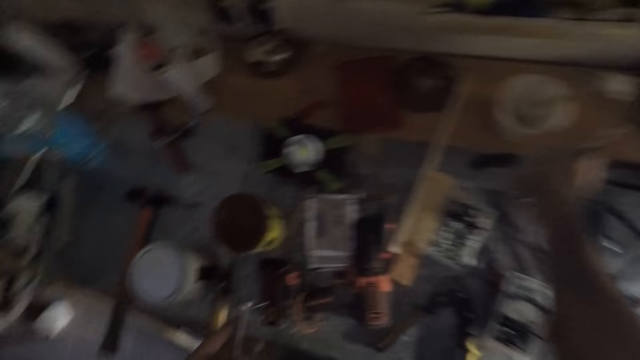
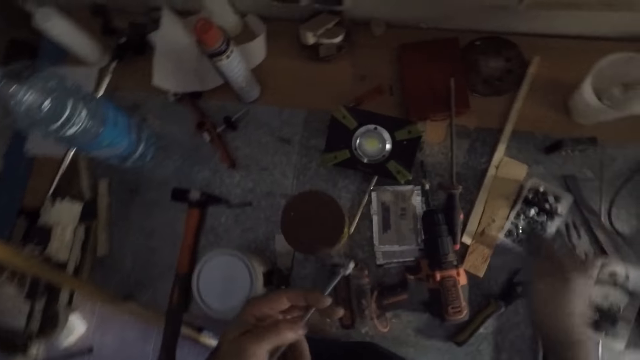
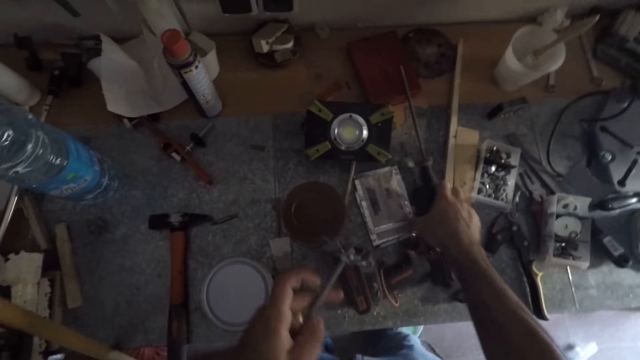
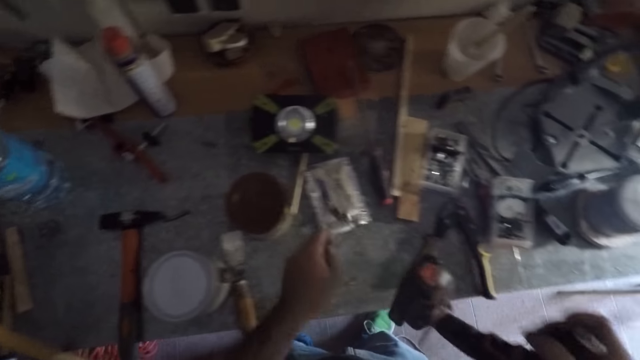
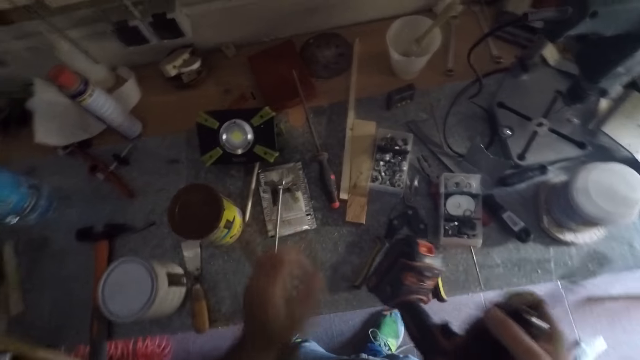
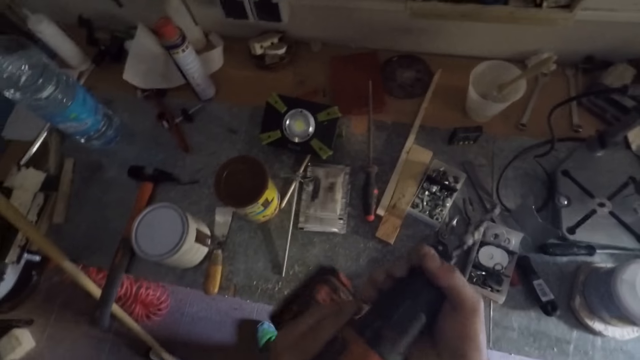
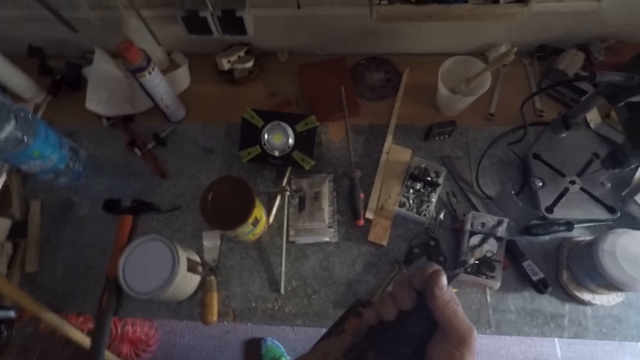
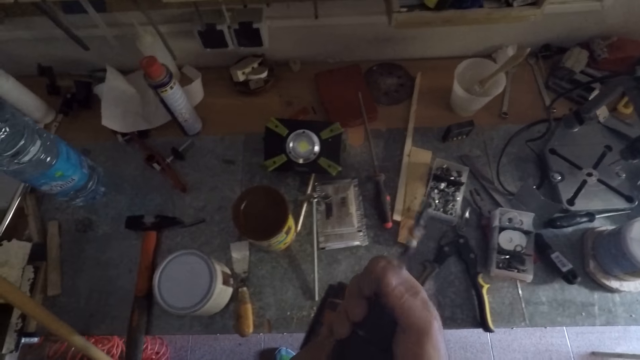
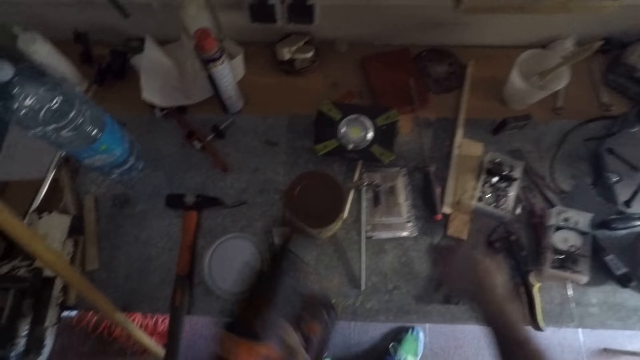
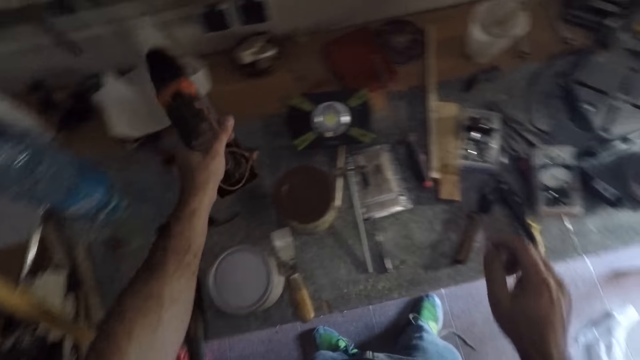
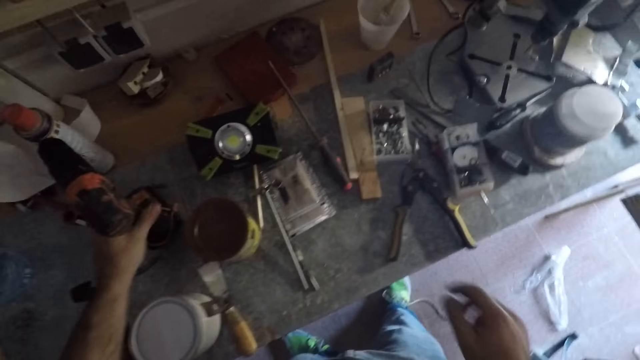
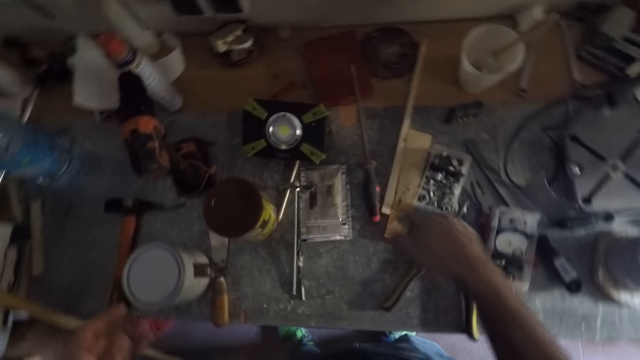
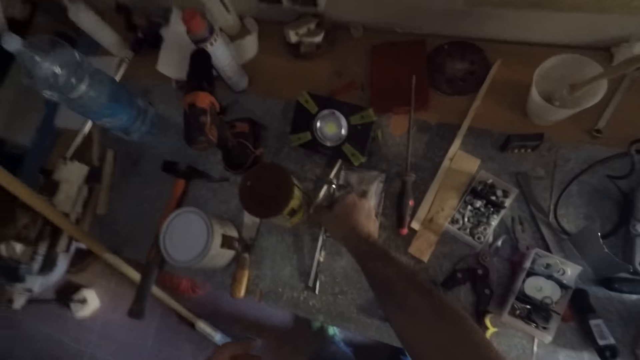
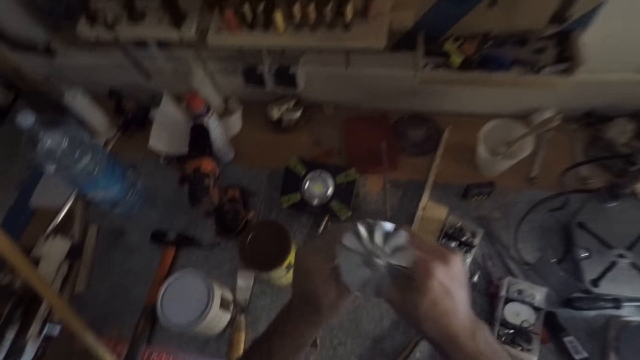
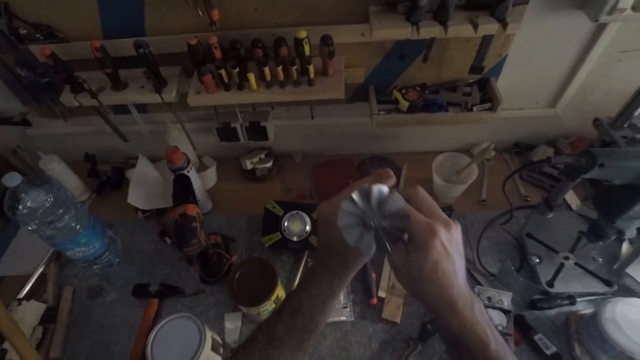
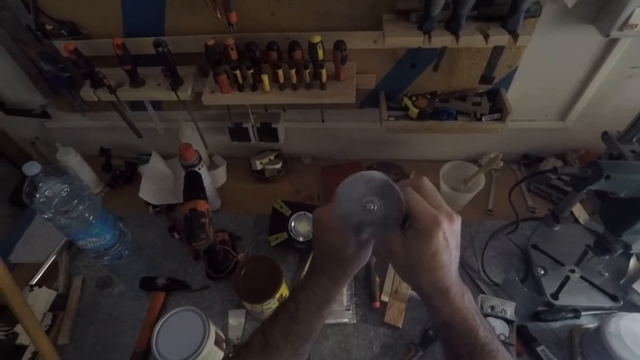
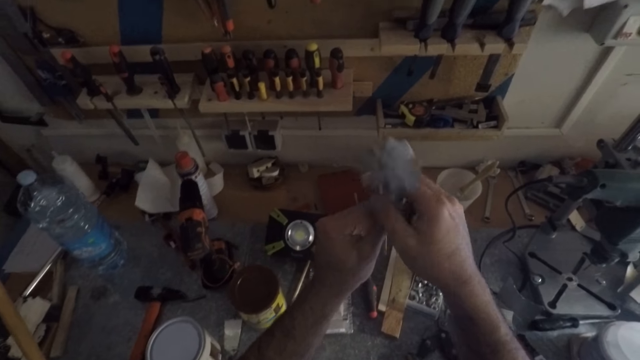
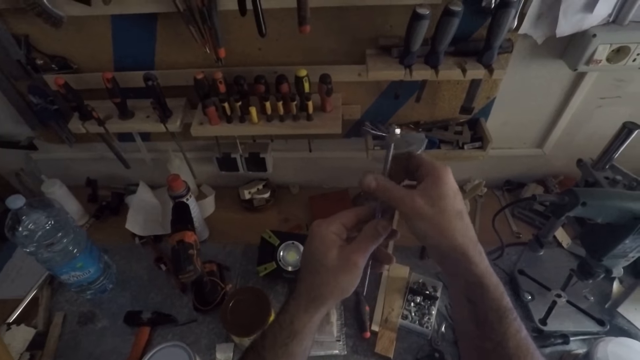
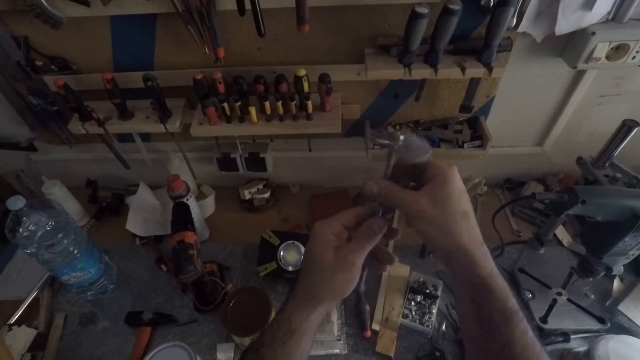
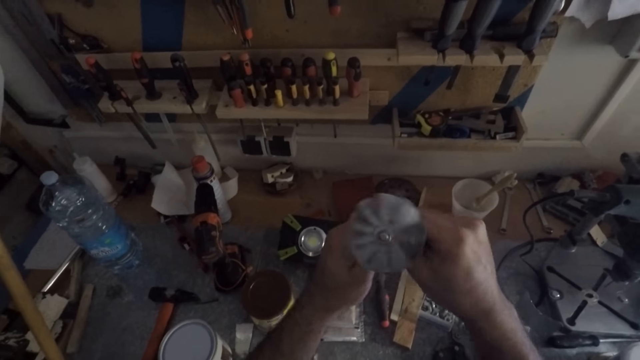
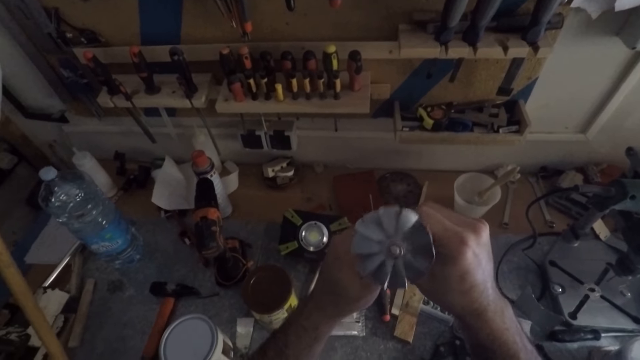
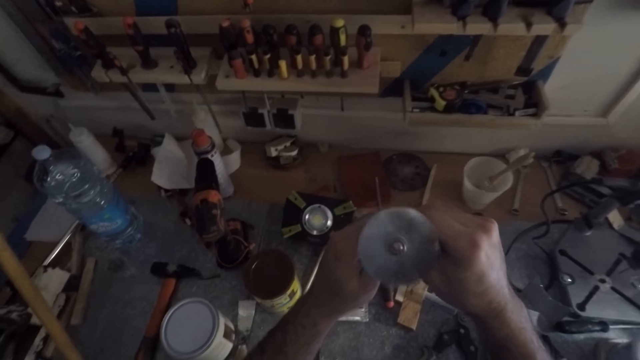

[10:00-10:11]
The camera wearer drops the screwdriver on the table. They pick up a drilling machine from the table. They drop the propeller or hand turbine on the table. They remove a screw from the drilling machine and drop the screw on the table. They drop the drilling machine on the table. They pick up the propeller from the table. They roll the hand turbine.

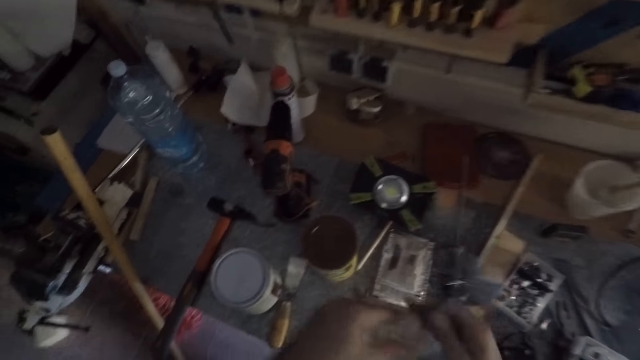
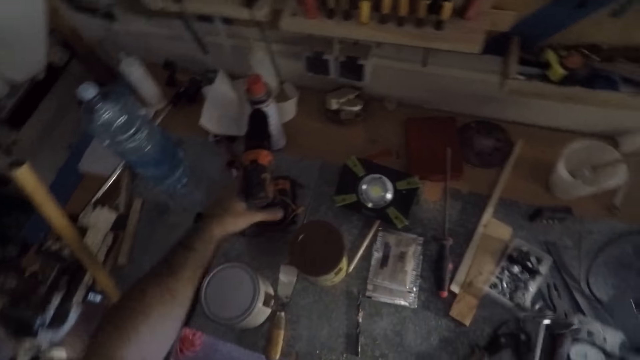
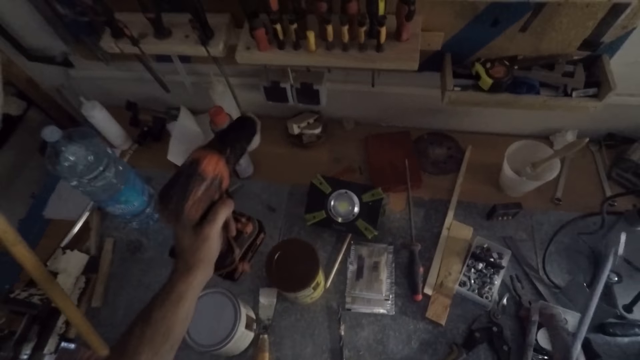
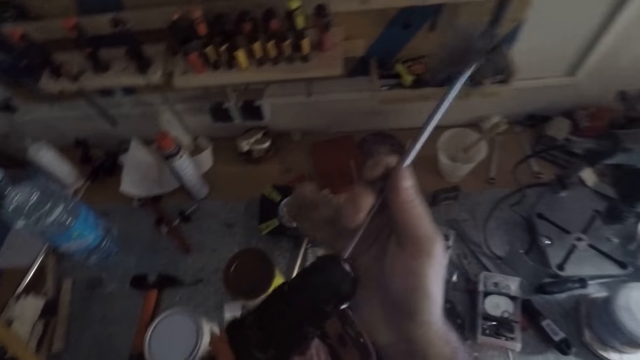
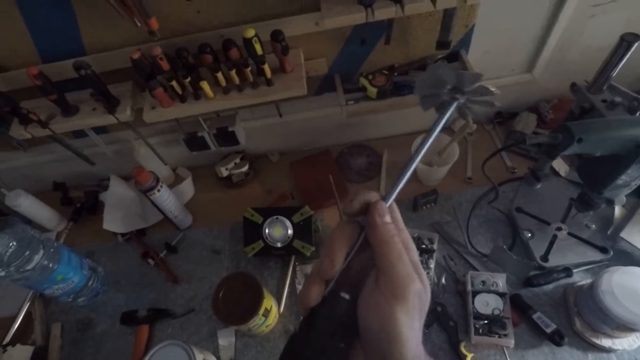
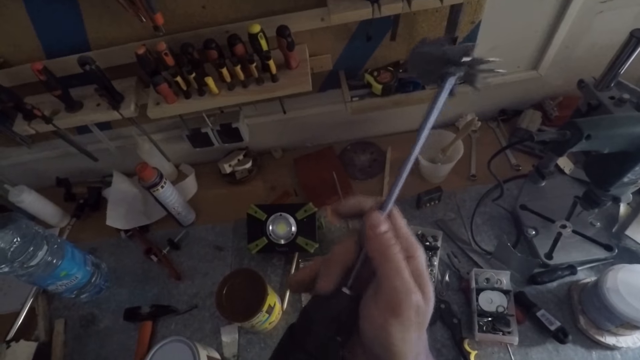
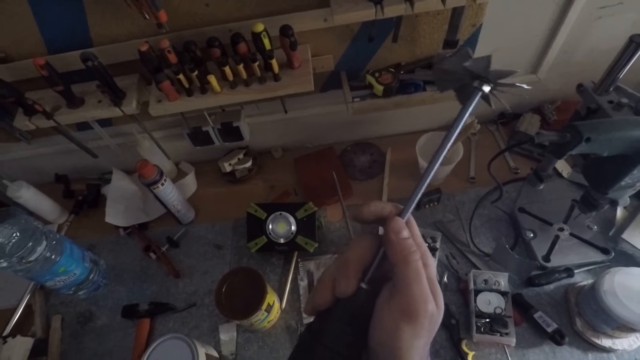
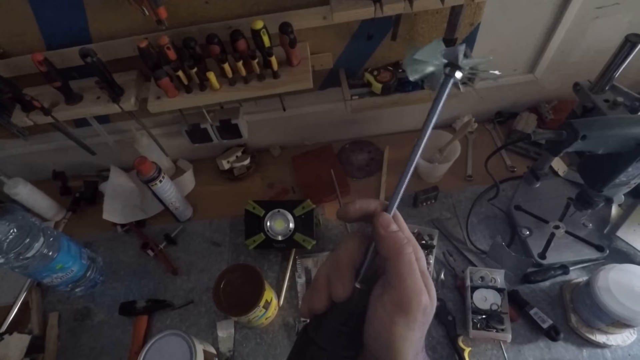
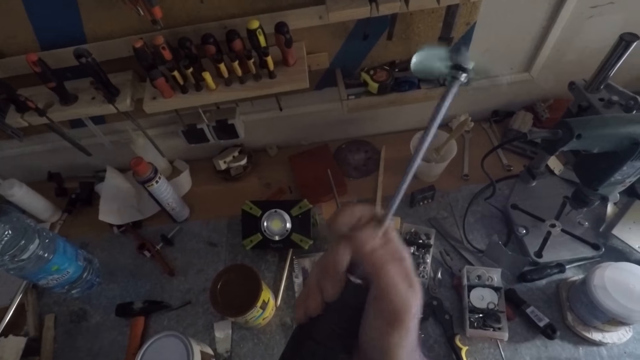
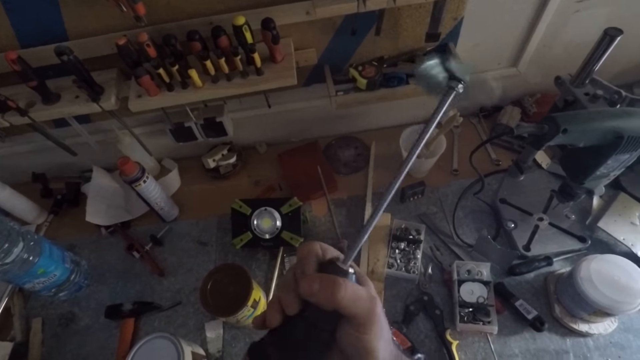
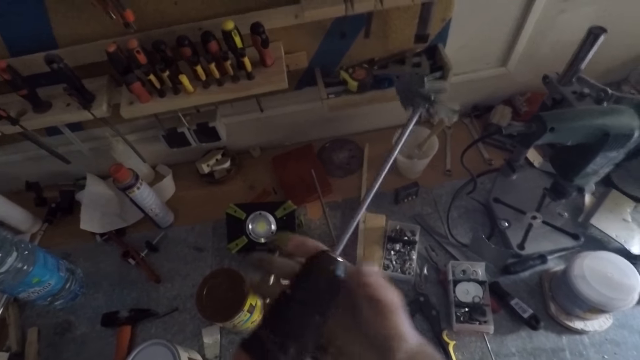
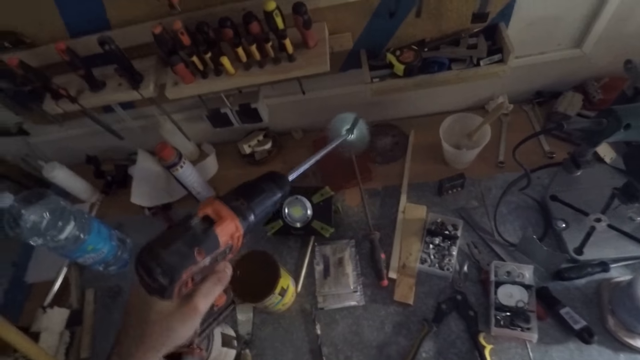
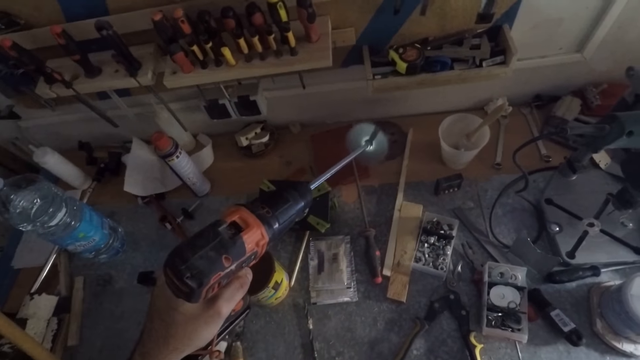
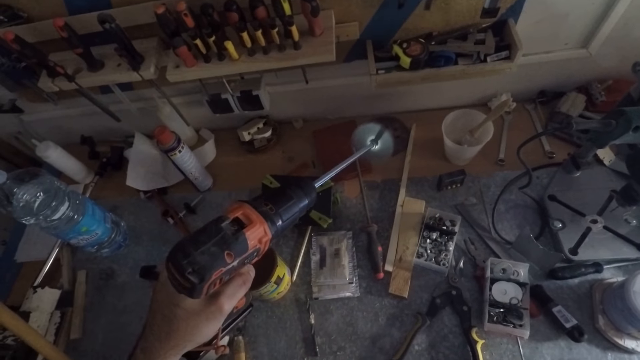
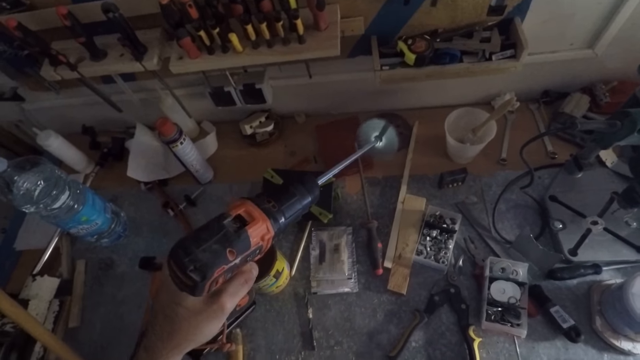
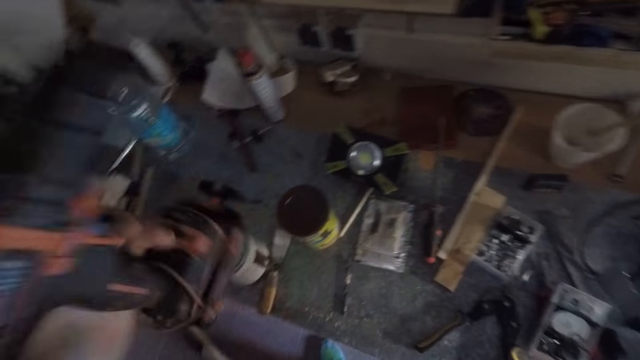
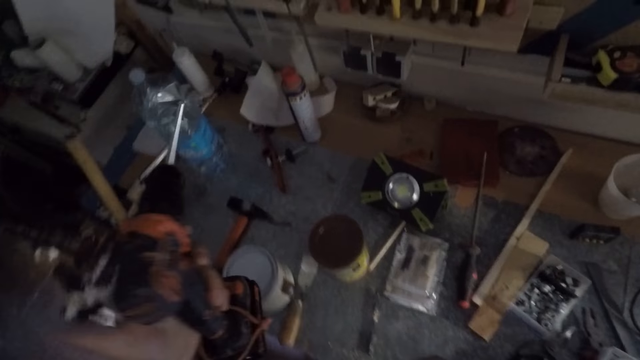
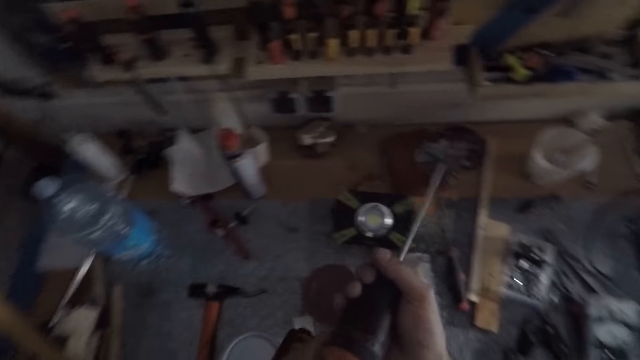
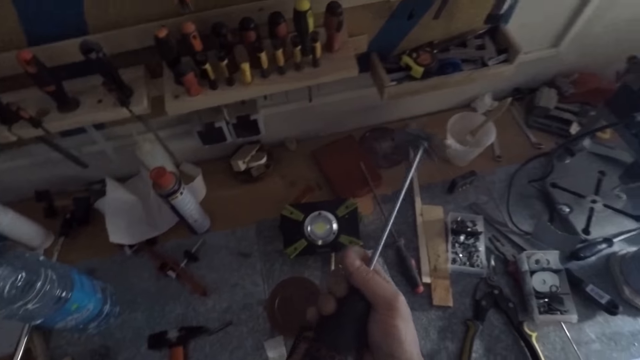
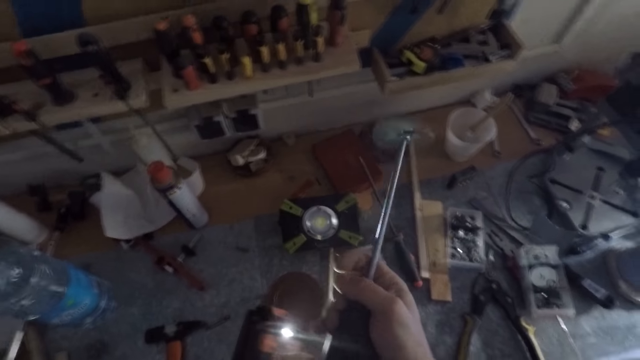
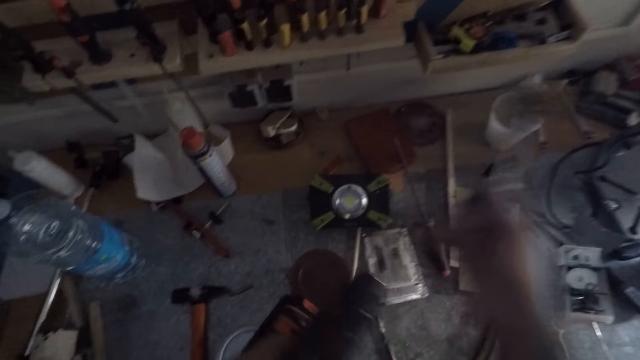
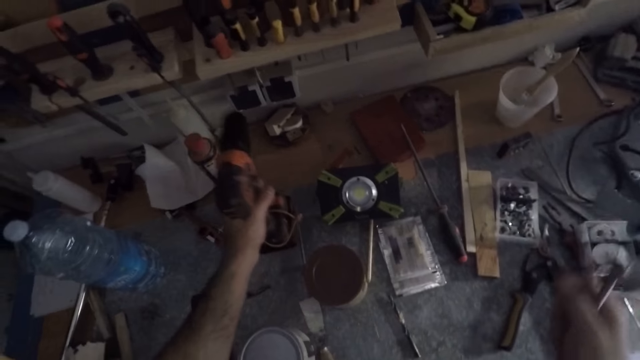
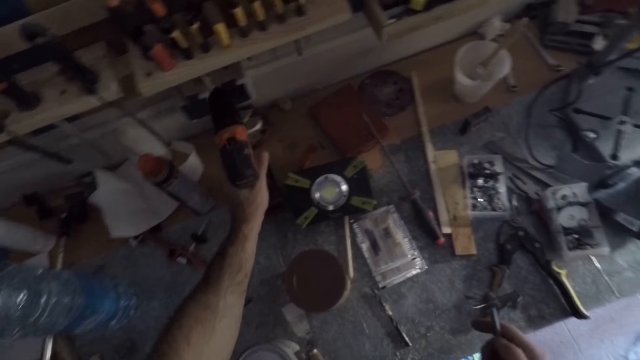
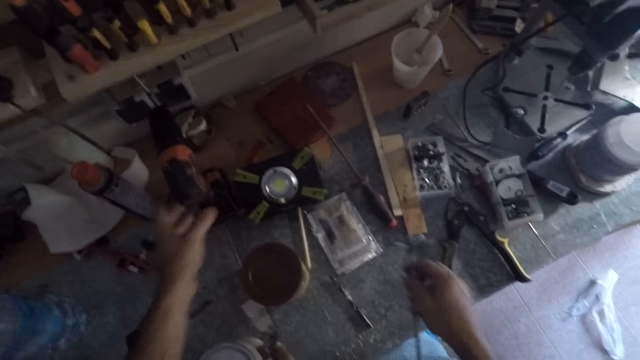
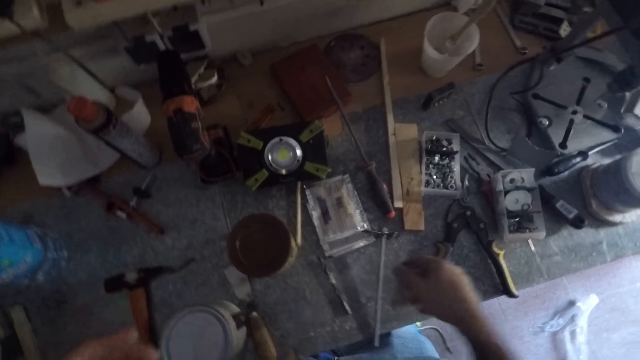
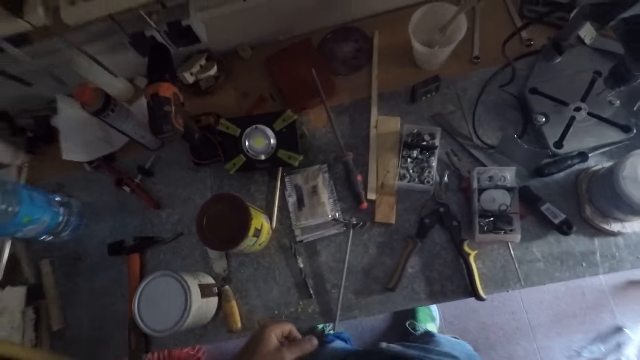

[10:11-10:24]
The camera wearer picks up the drilling machine or impact wrench from the table. They place the bottom of the propeller into the drilling machine. They operate the impact wrench. They remove the propeller from the drilling machine. They drop the drilling machine on the table. They drop the propeller on the table.
